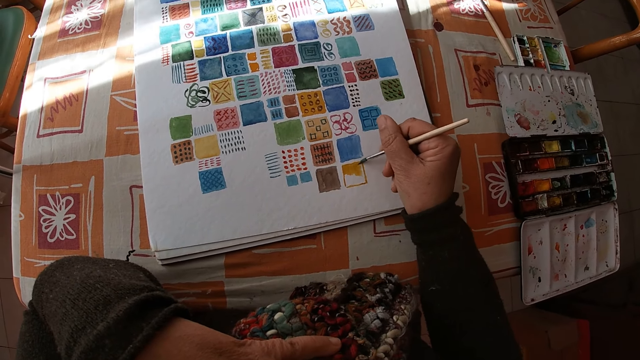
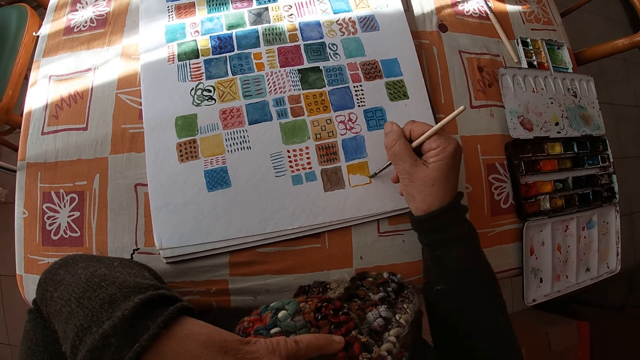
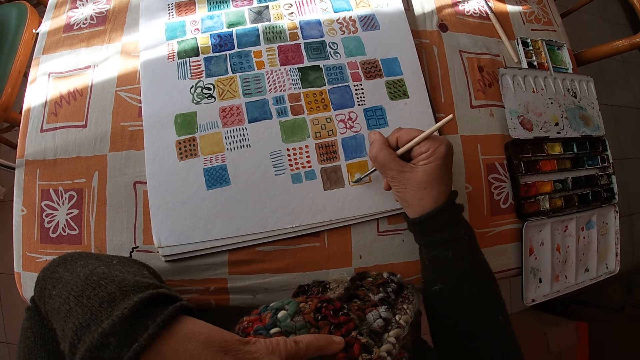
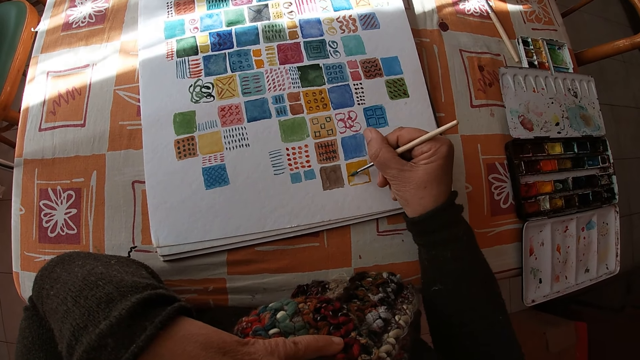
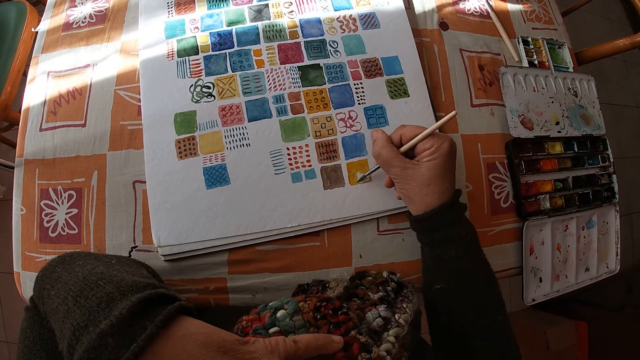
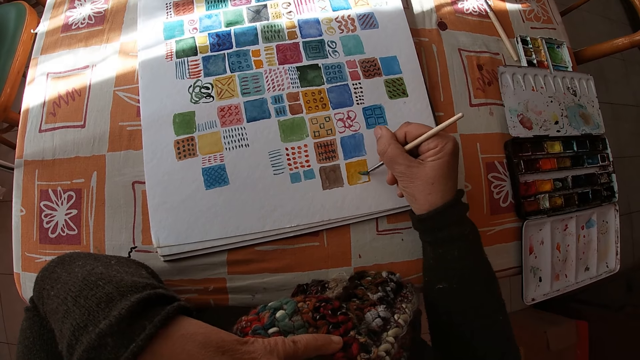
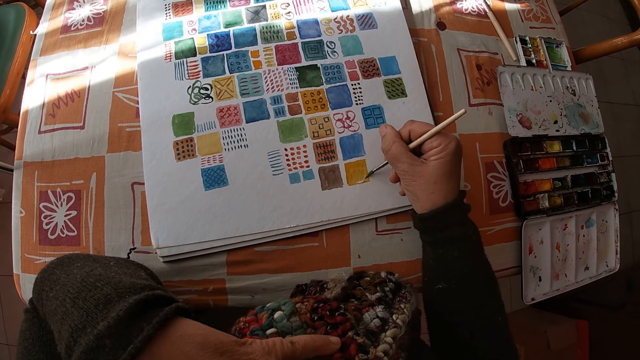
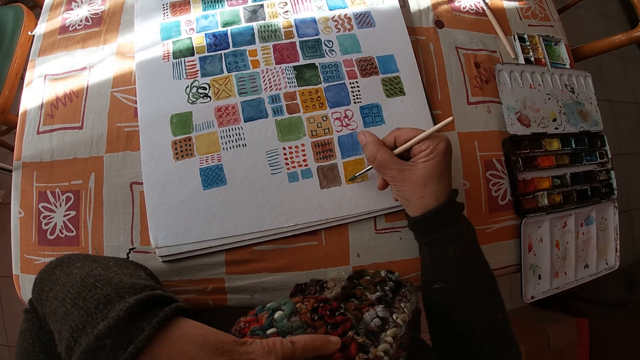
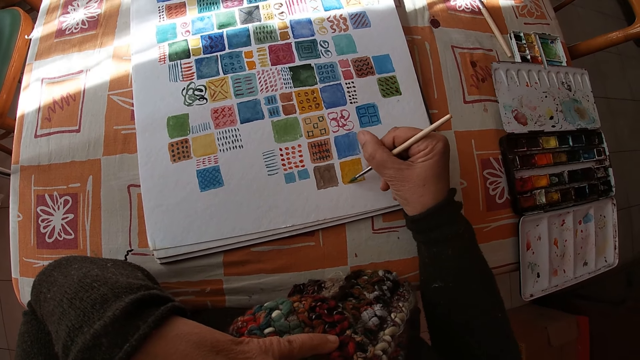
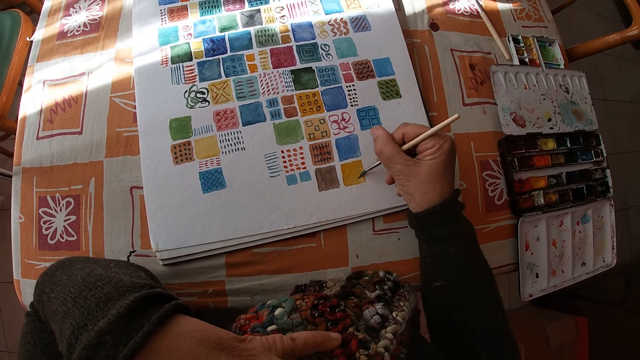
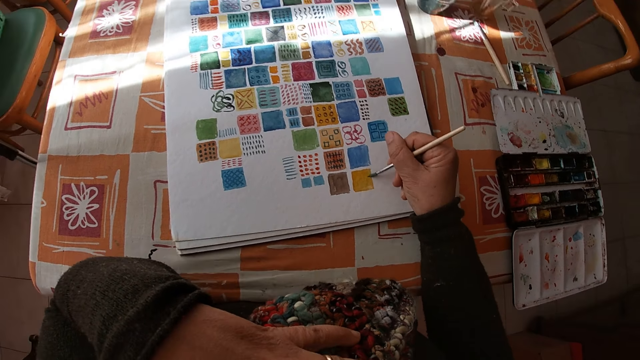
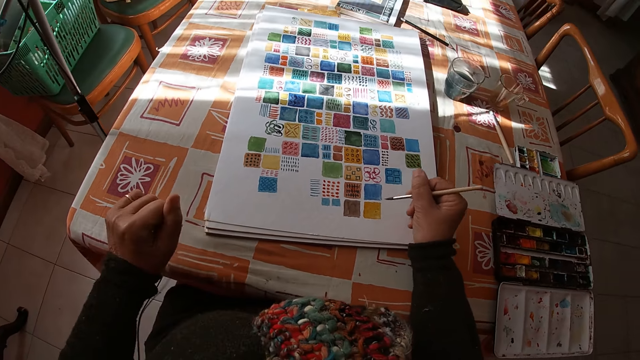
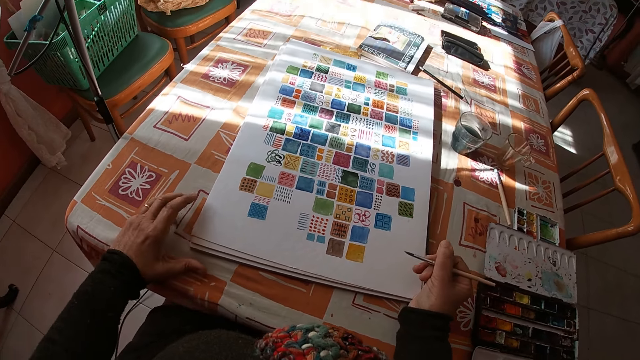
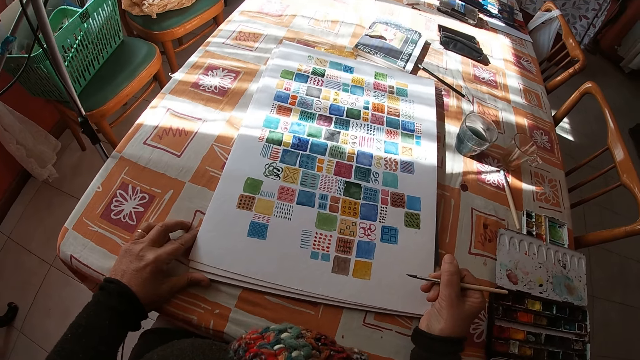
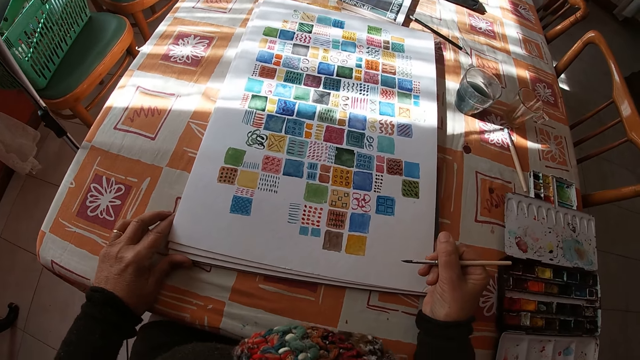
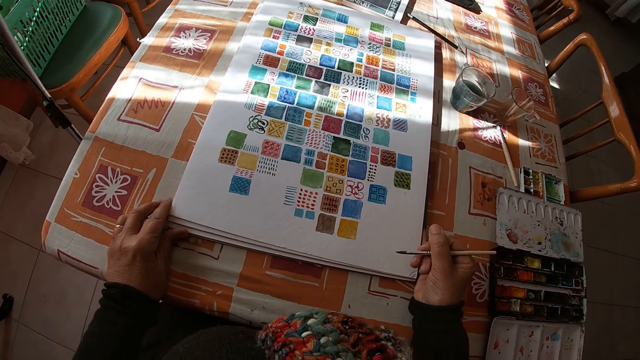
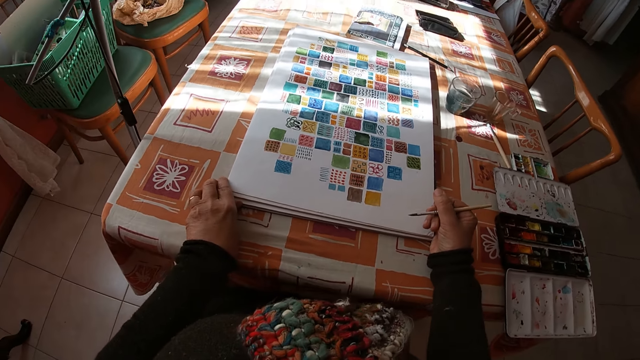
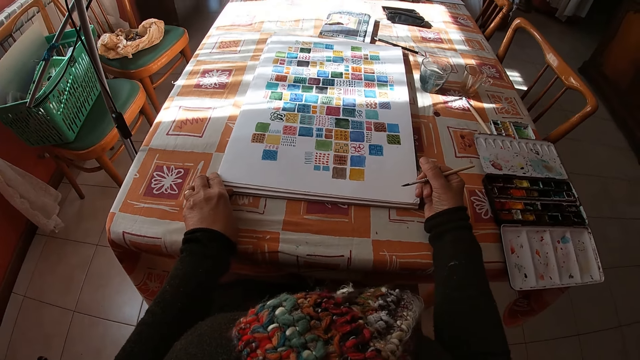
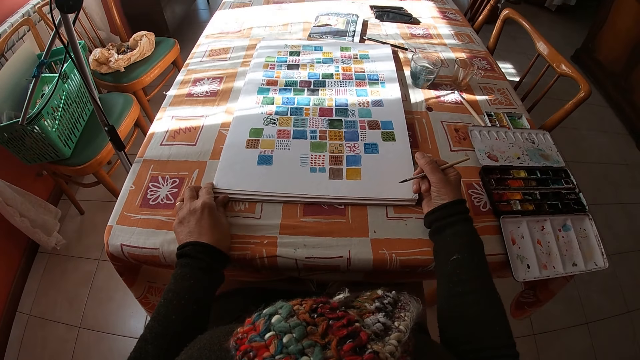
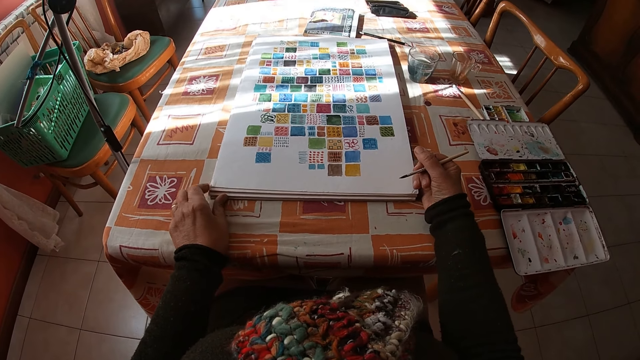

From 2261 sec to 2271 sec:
The camera wearer adjusts the canvas pad on the table with her left hand. She puts the hand on the table. She holds the drawing. She moves the drawing.

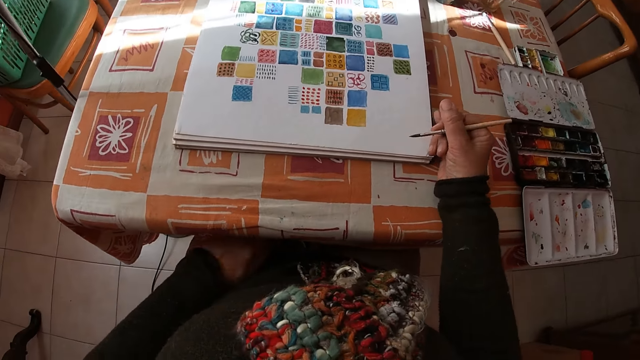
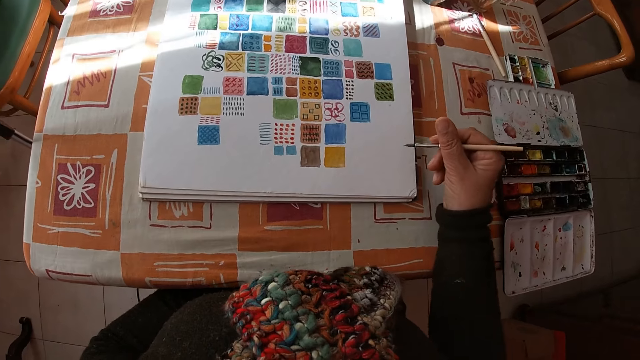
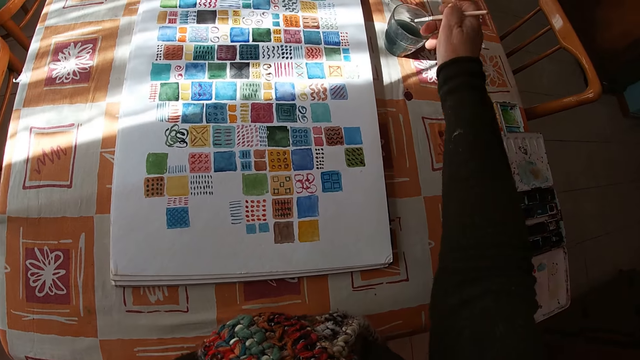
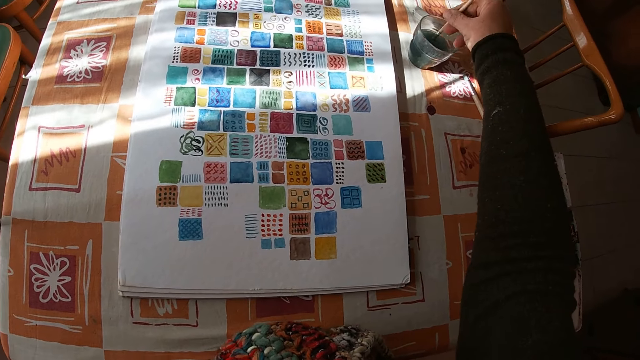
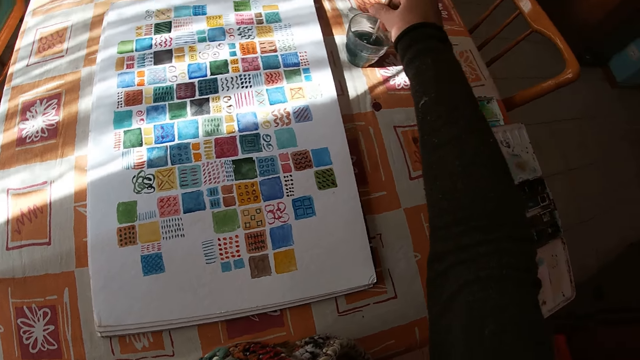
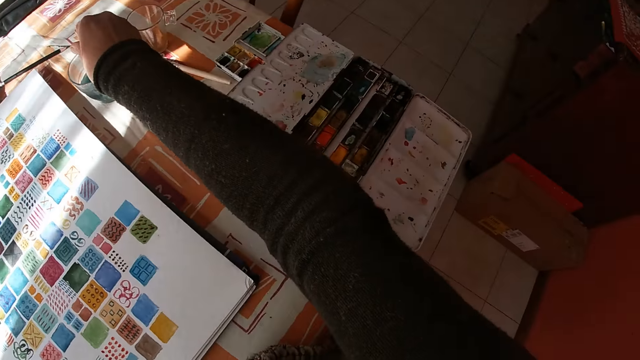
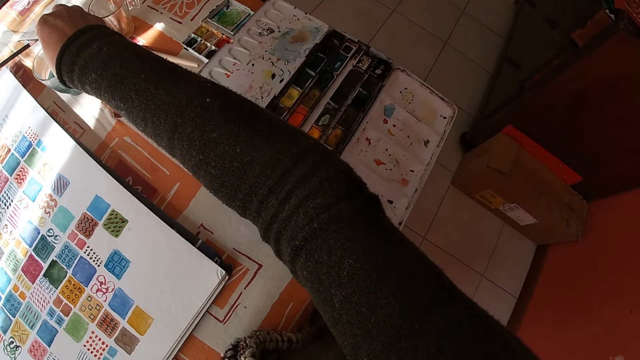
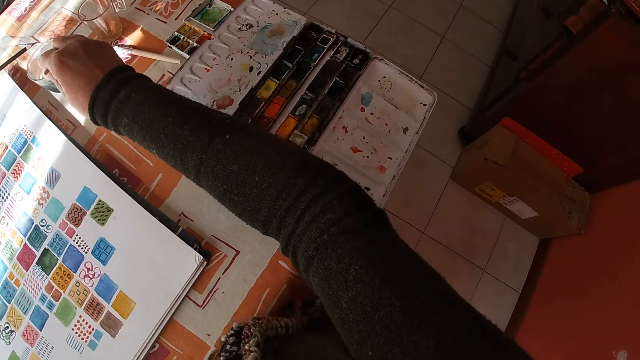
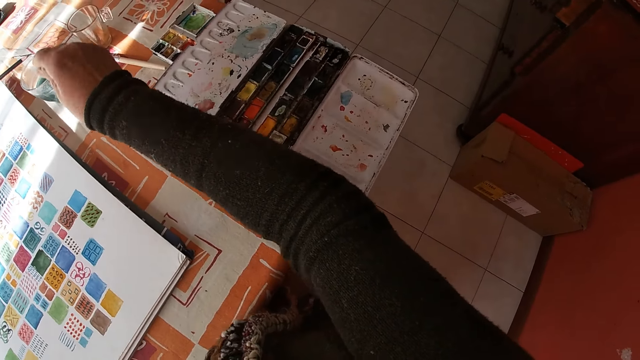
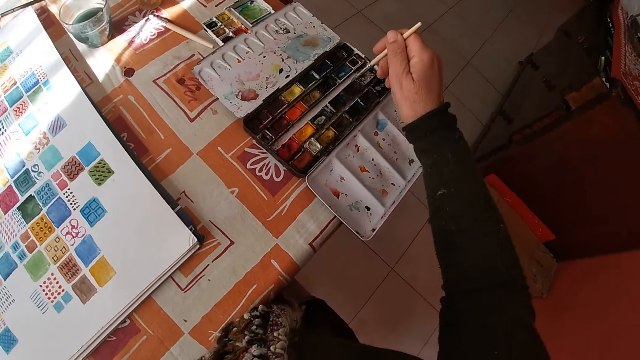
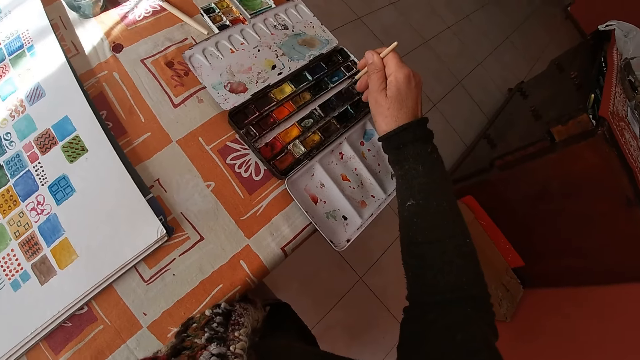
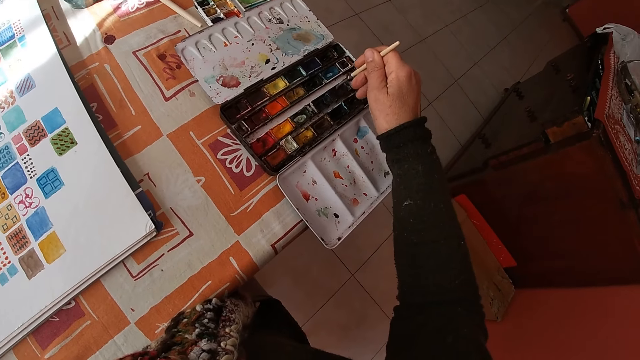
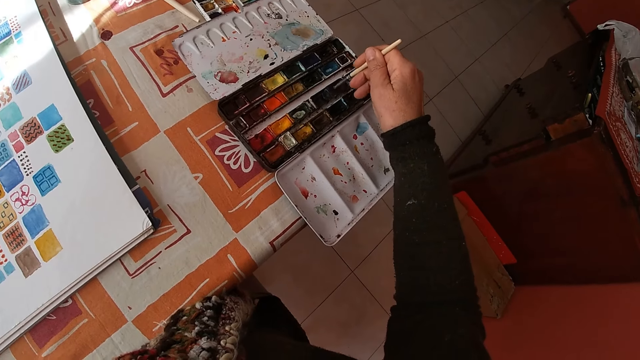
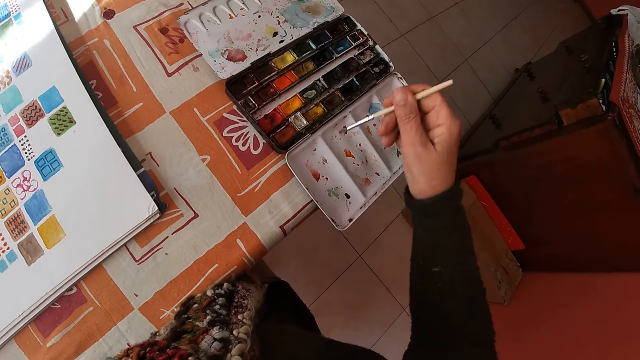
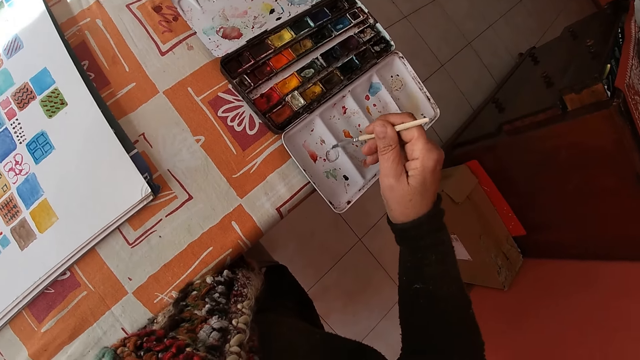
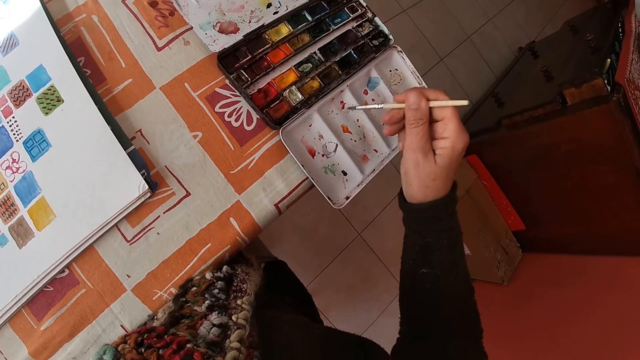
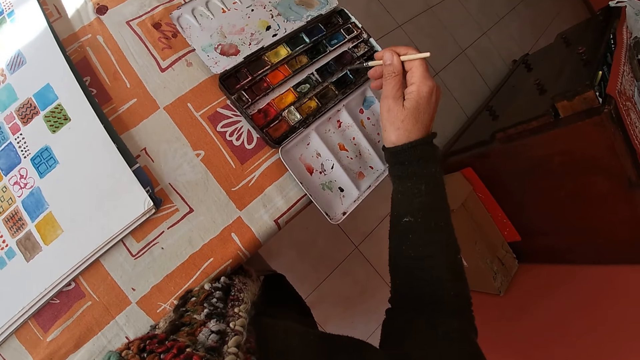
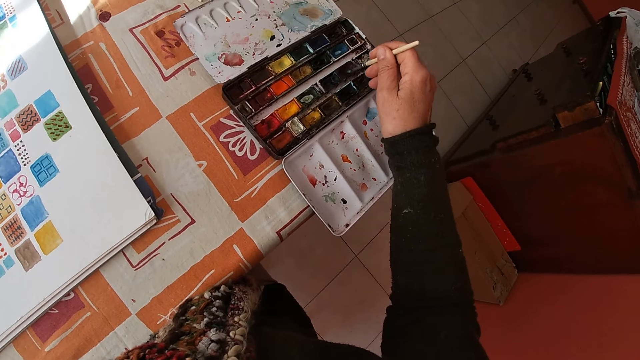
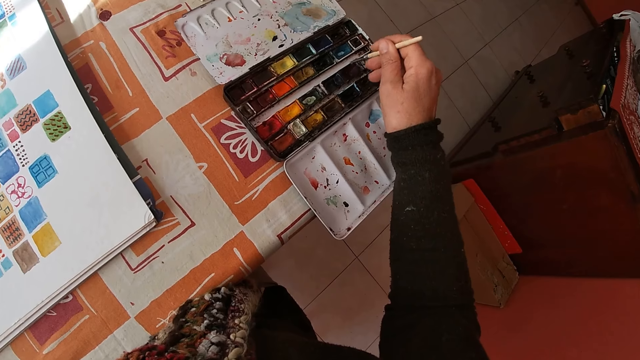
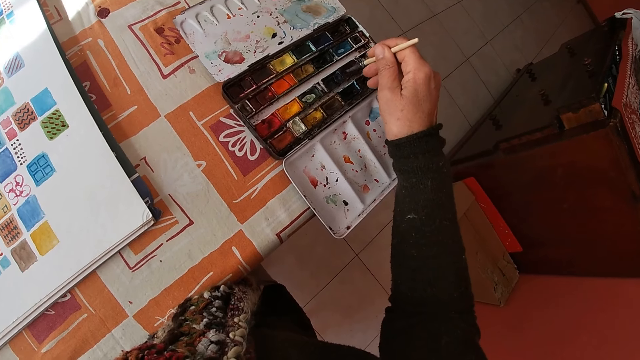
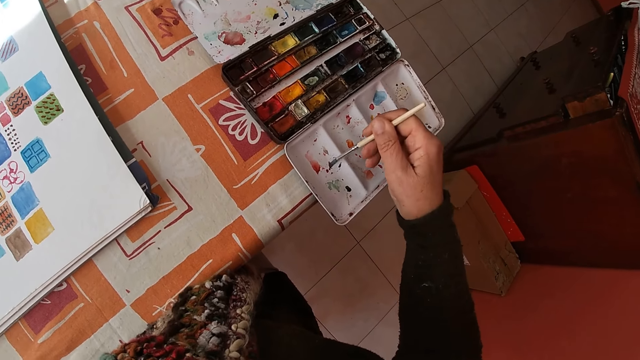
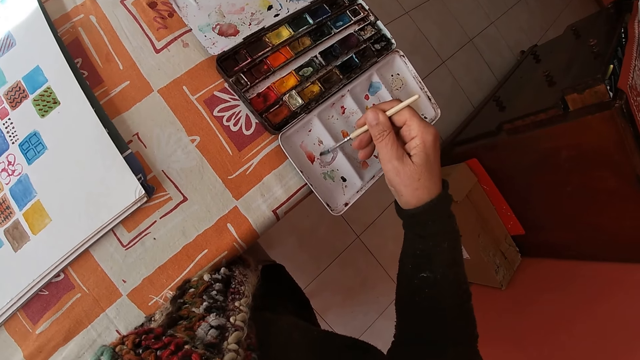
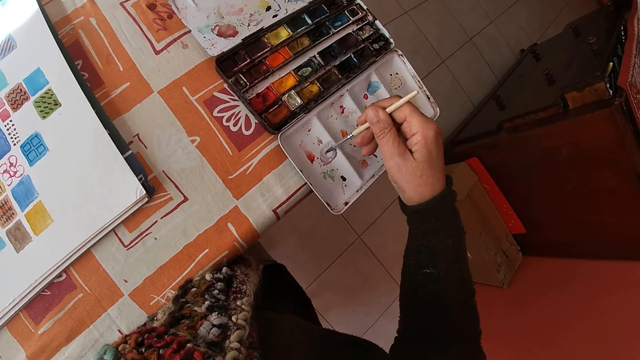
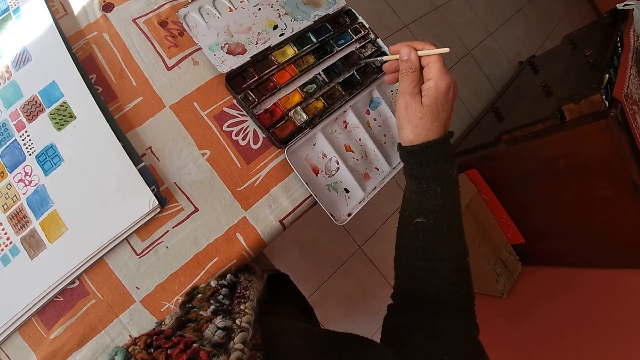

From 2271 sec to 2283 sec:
The camera wearer places her left hand on her thigh under the table. She rinses the paint brush in the bowl of water or glass on the table with her right hand. She shakes the paintbrush. She looks at the paint box. She hits the paintbrush against the glass. She dips the paint brush in the color palette on the table with her right hand. She applies the paint on the paint box. She applies the paint on the paintbrush. She applies the paint on the paint box.
